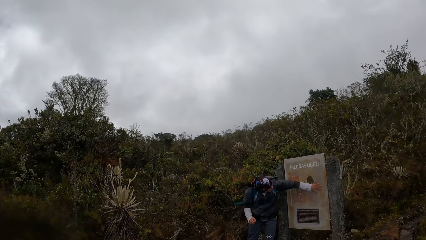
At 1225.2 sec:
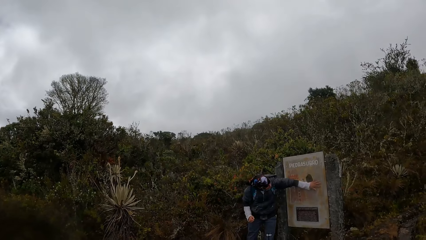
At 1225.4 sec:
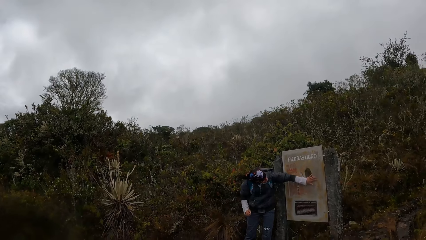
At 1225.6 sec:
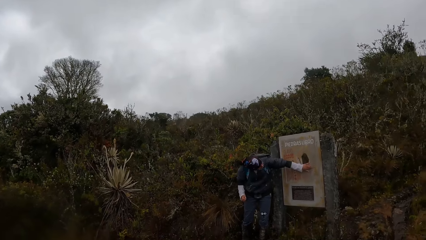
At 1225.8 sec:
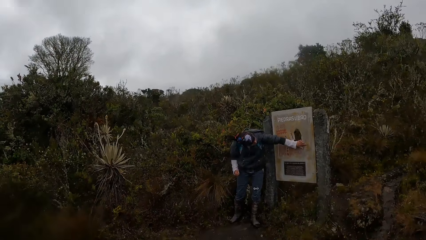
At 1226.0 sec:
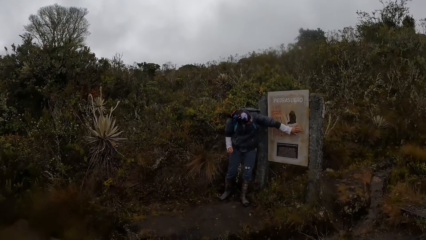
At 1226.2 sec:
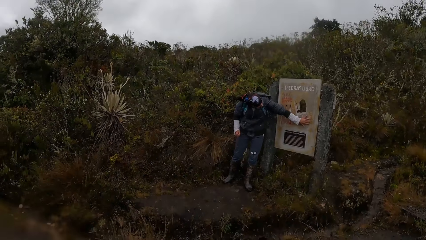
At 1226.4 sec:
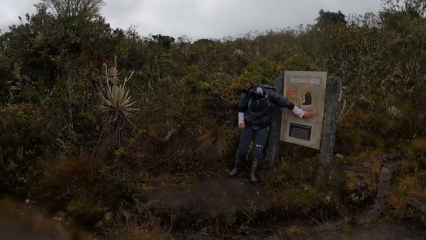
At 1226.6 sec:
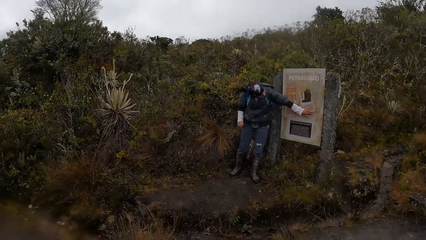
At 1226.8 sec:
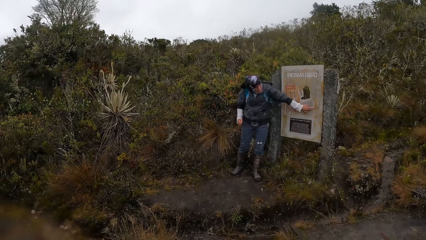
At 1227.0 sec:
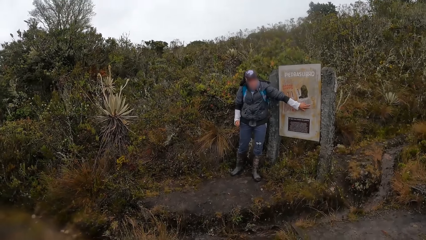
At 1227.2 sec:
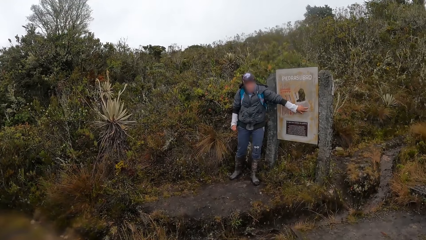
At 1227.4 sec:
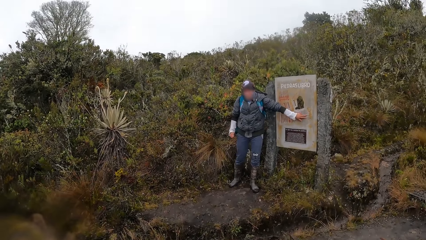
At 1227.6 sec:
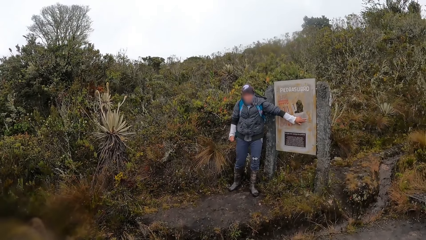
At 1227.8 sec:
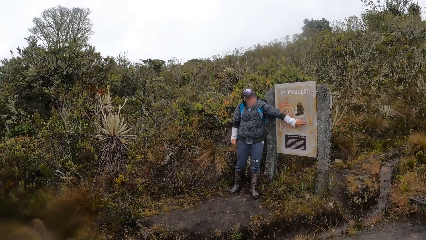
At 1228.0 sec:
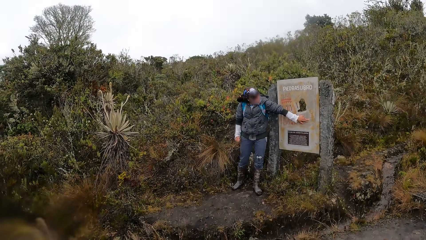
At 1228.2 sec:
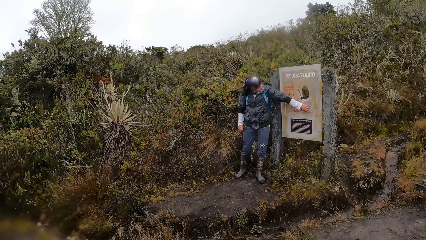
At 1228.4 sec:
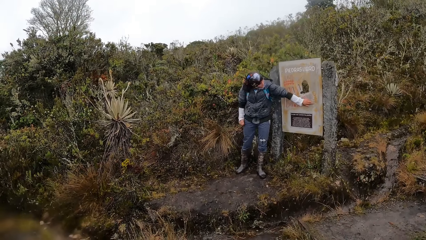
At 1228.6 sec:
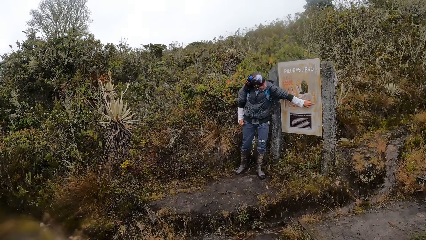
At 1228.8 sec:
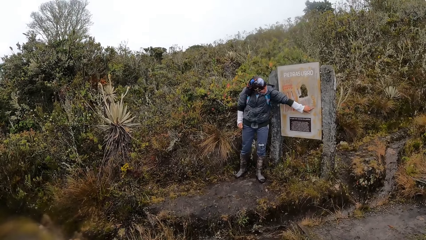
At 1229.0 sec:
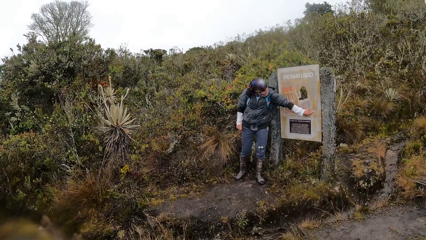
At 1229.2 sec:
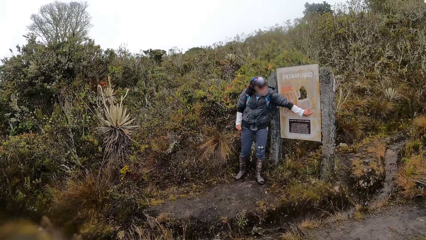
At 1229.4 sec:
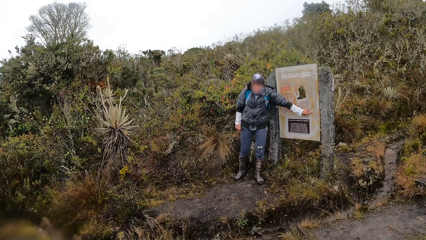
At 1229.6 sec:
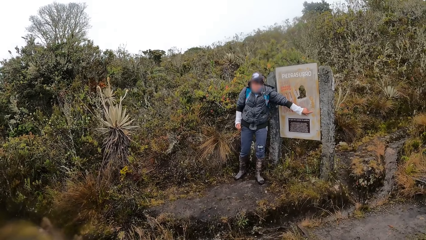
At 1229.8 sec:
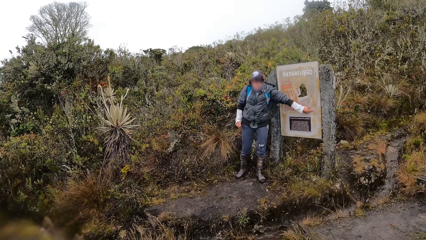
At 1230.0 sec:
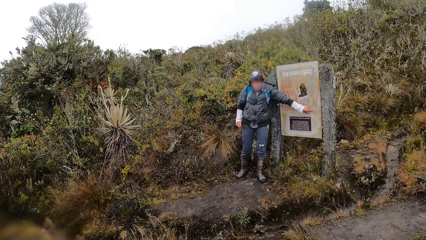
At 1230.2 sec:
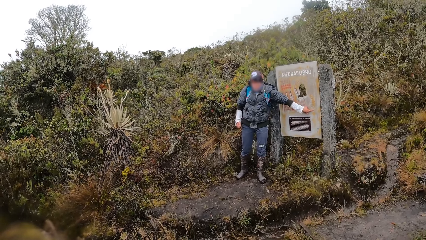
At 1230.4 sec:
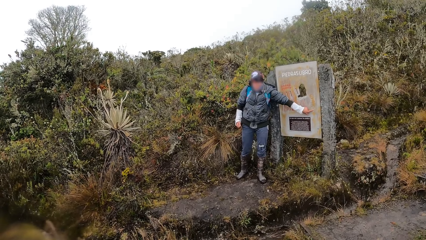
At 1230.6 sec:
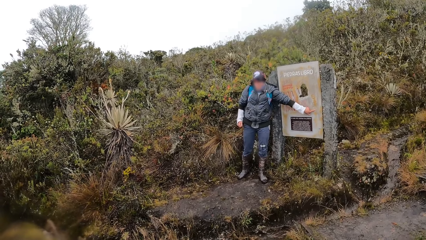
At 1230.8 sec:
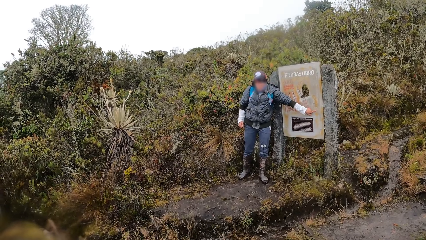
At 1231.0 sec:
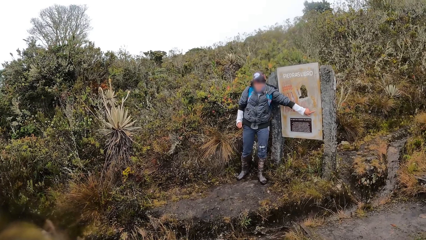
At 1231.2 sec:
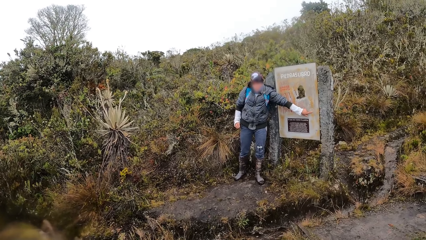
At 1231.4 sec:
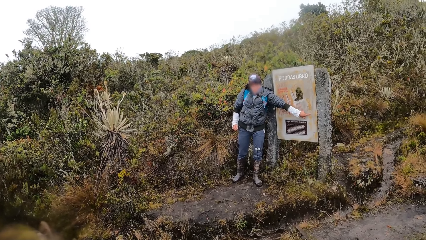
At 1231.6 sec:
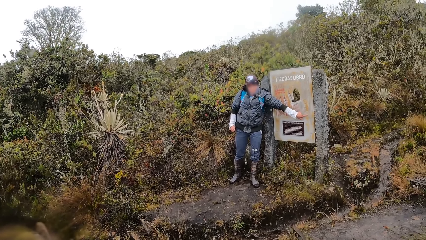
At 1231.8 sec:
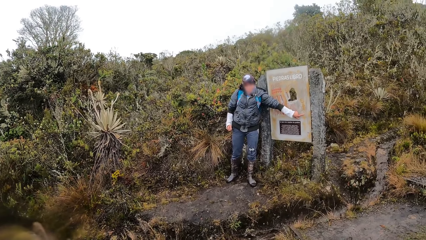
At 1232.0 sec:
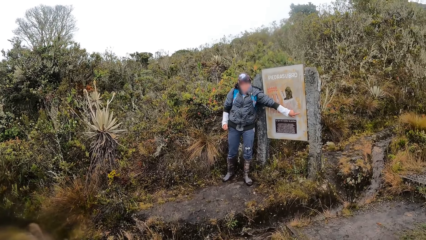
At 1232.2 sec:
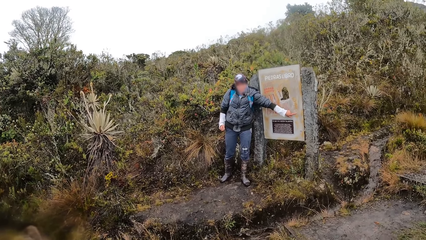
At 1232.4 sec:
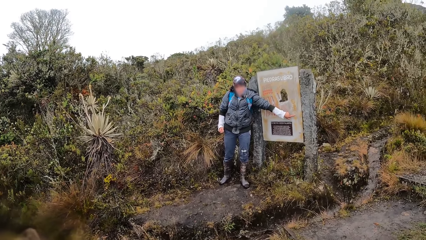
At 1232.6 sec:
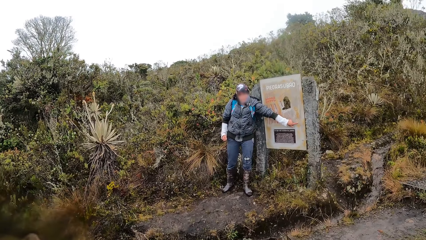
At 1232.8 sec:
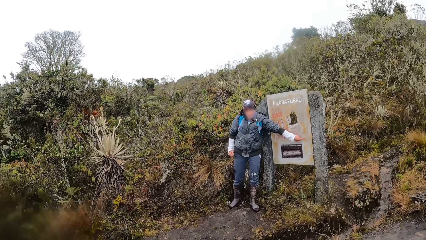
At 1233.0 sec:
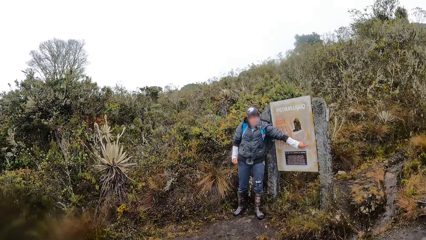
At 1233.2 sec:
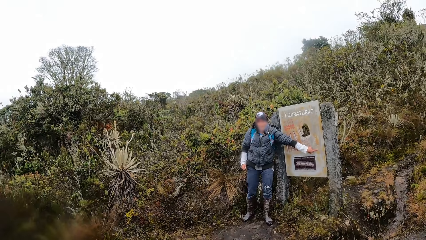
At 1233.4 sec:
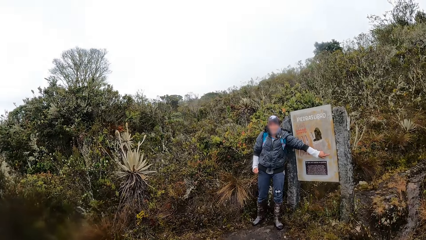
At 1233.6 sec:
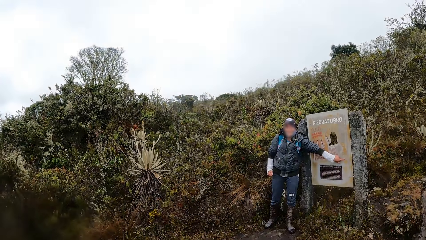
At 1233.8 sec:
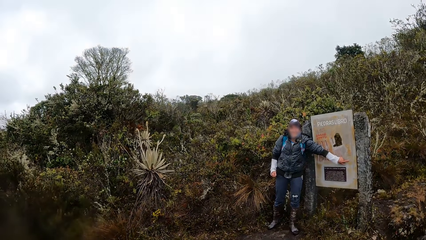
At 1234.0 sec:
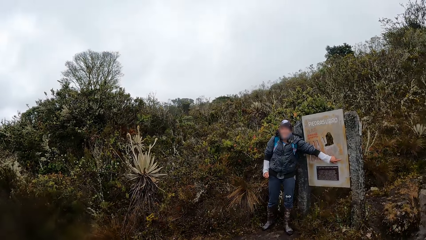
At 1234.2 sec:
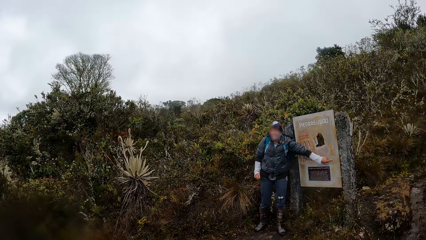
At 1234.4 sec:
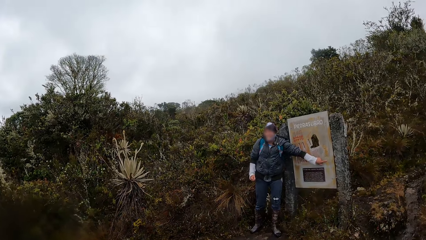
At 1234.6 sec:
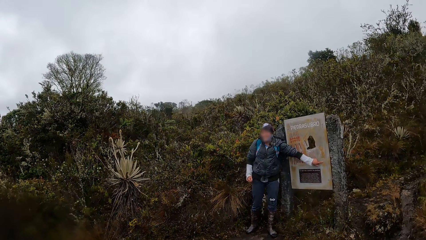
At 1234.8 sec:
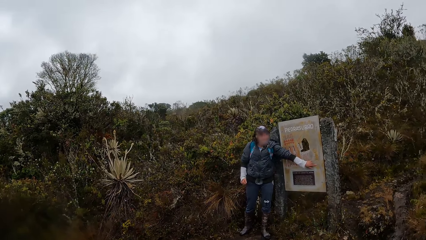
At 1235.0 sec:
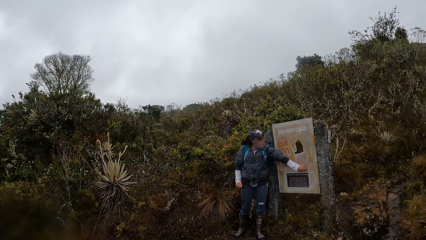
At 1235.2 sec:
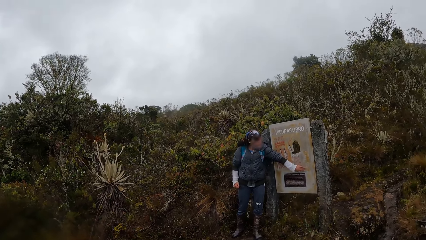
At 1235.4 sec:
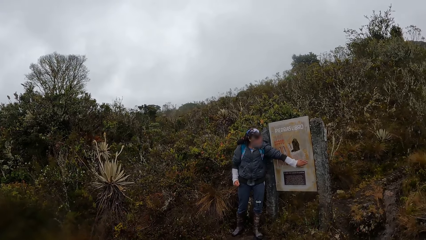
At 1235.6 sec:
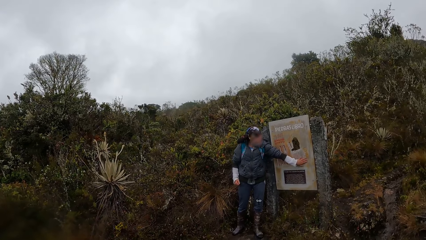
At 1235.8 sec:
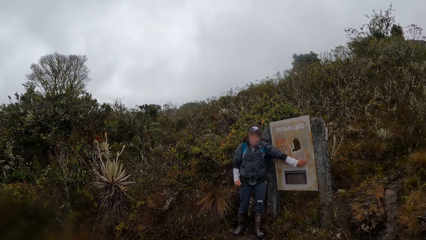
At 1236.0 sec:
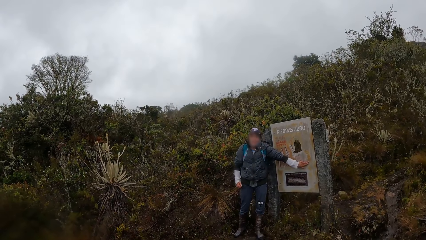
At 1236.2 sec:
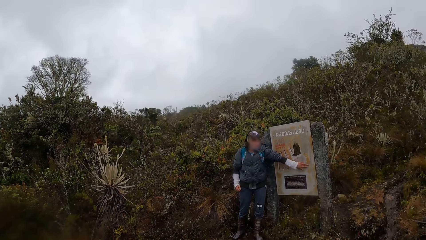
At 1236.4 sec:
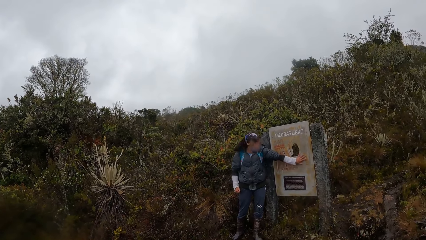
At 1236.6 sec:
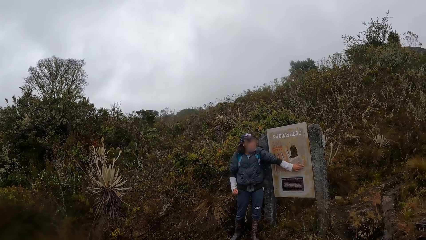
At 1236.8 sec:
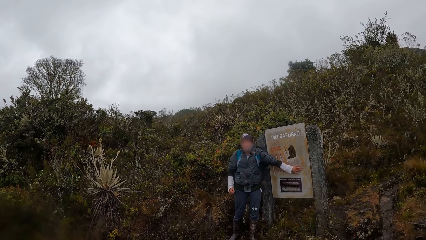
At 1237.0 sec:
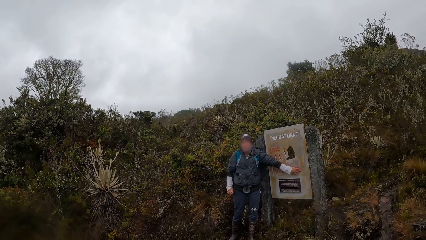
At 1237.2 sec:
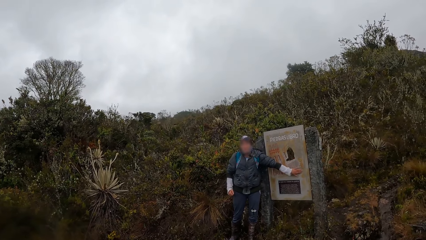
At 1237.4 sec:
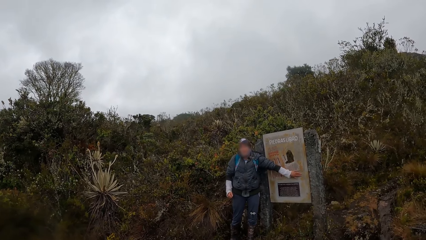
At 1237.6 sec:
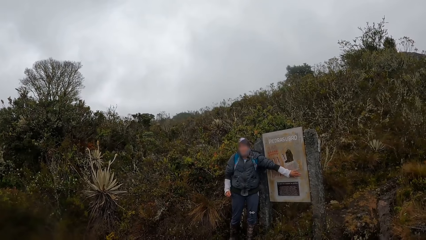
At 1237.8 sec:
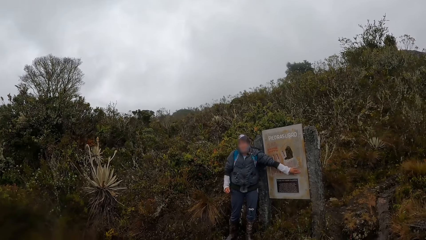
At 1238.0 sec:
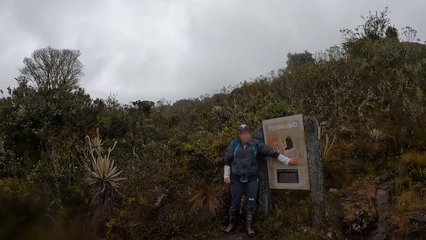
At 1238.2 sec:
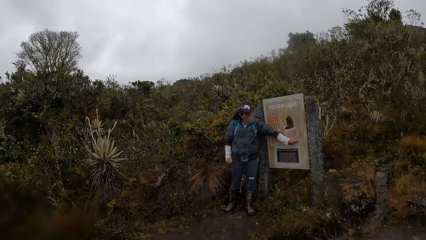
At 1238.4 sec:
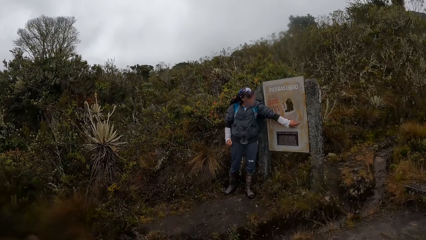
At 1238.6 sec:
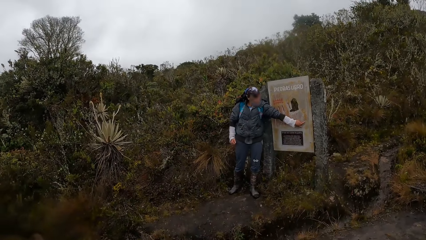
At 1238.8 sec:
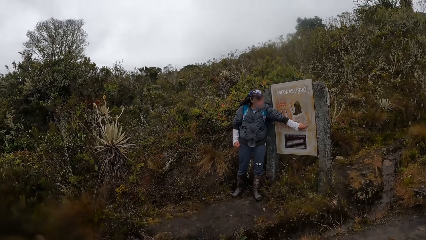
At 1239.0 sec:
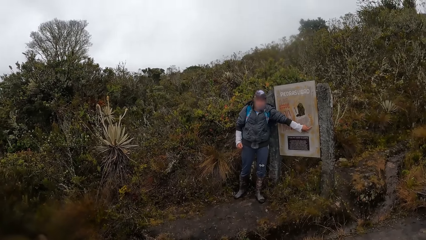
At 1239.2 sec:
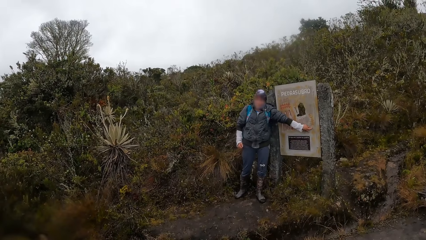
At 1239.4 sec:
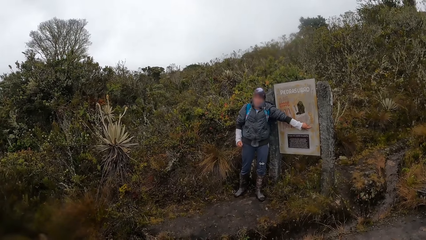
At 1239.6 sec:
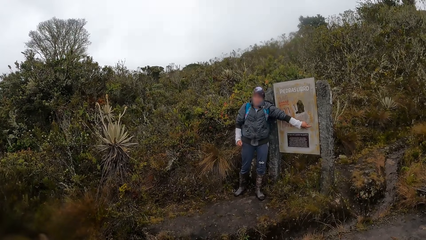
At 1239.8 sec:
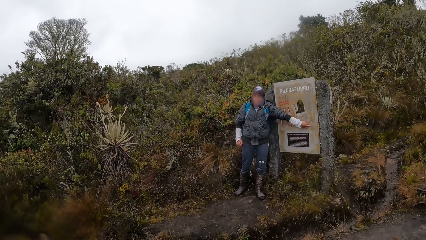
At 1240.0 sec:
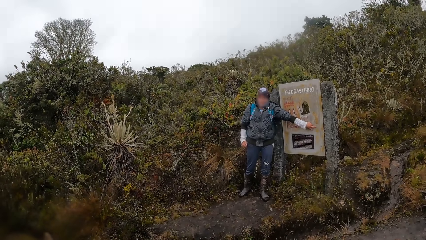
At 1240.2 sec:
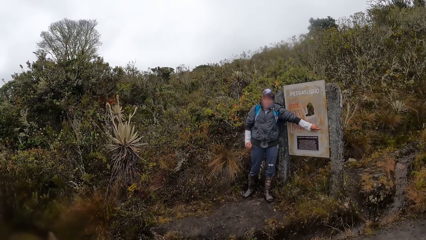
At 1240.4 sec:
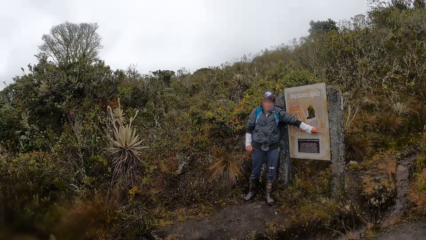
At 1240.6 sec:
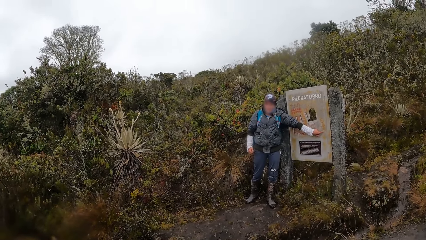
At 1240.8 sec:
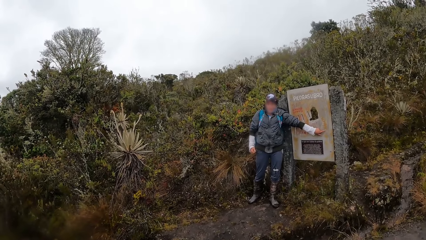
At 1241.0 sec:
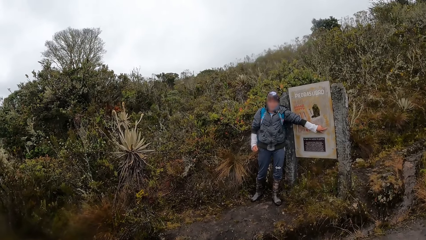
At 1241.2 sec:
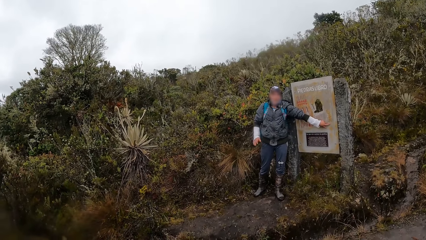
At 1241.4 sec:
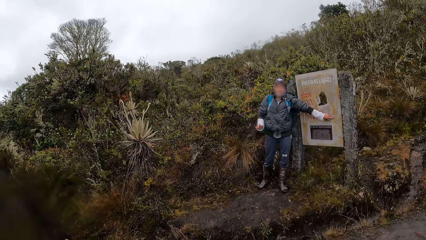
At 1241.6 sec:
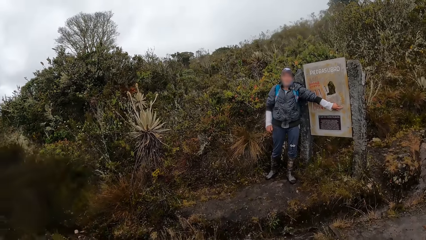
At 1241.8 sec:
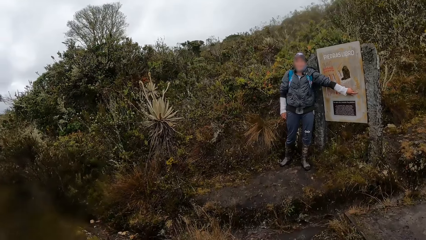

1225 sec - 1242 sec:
A man points at something.
